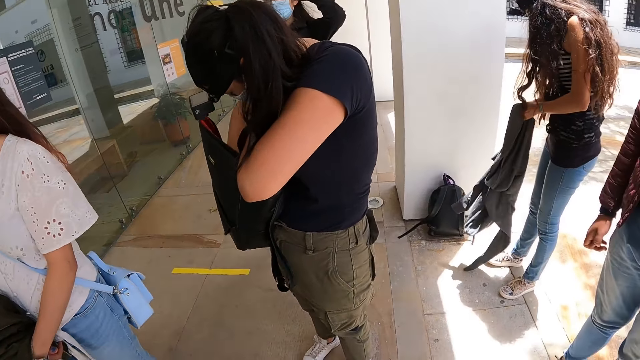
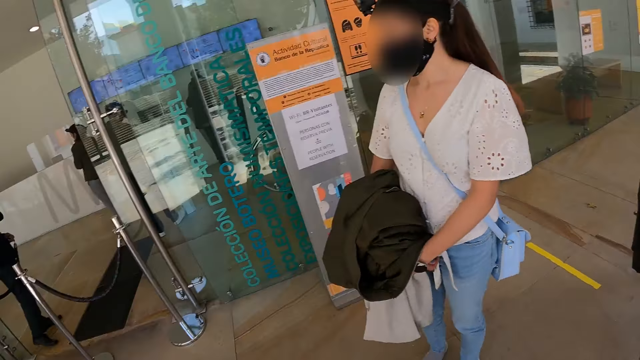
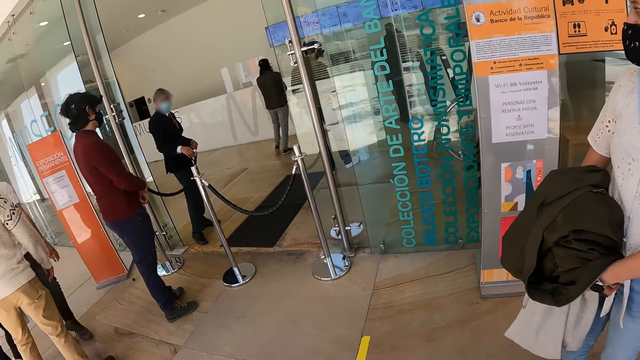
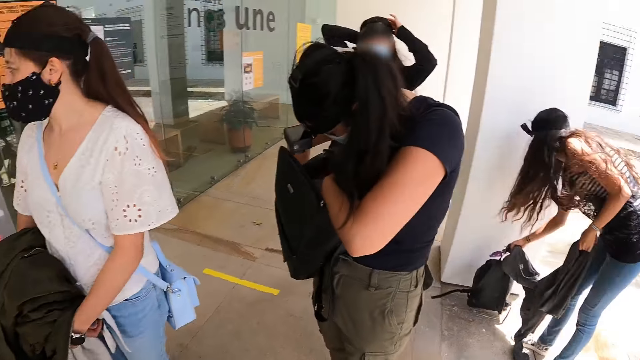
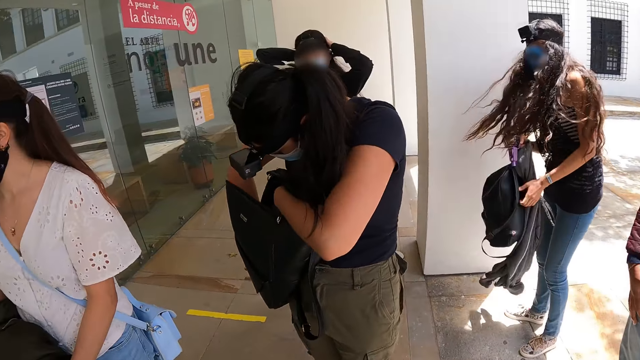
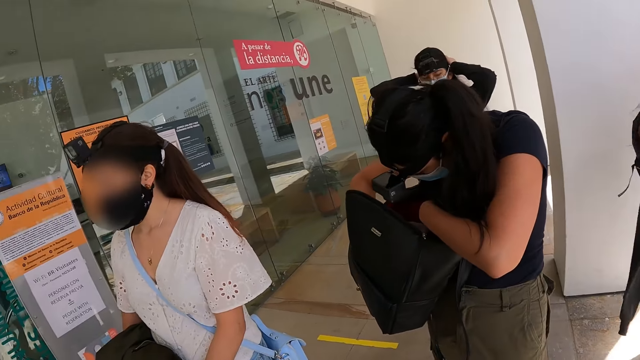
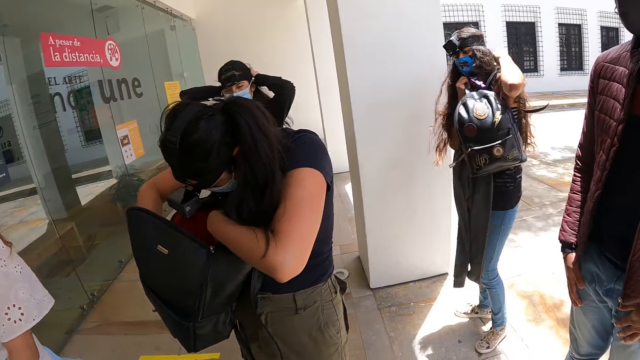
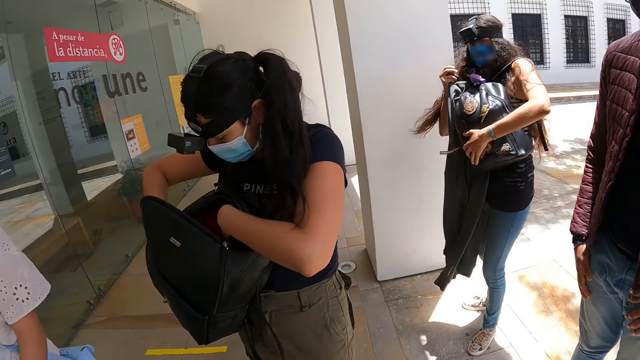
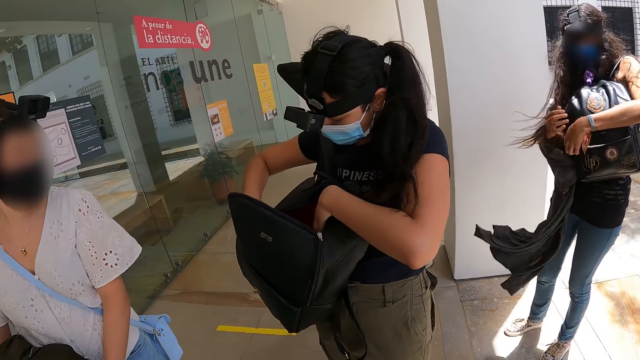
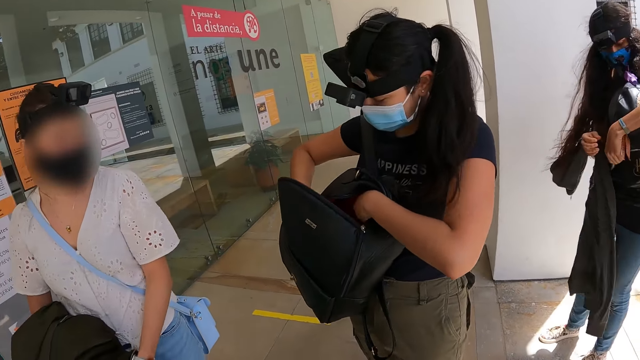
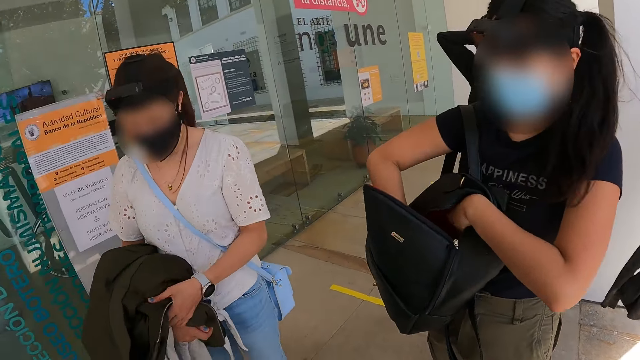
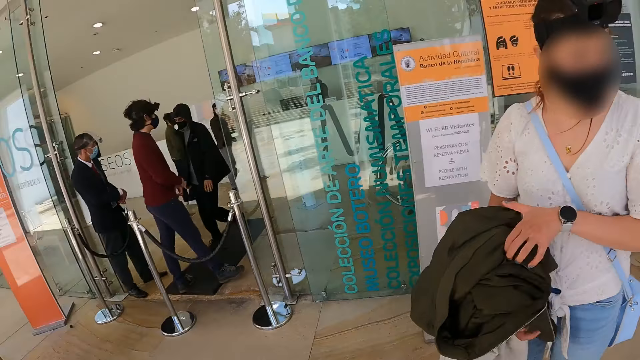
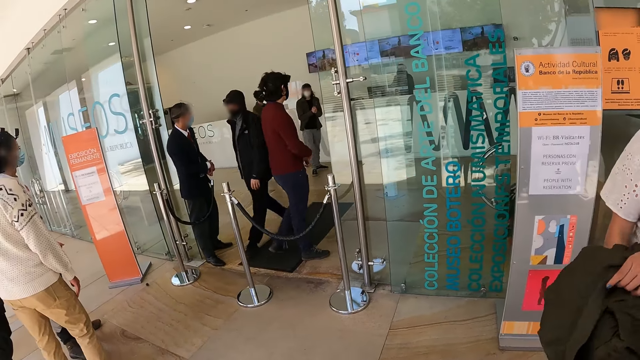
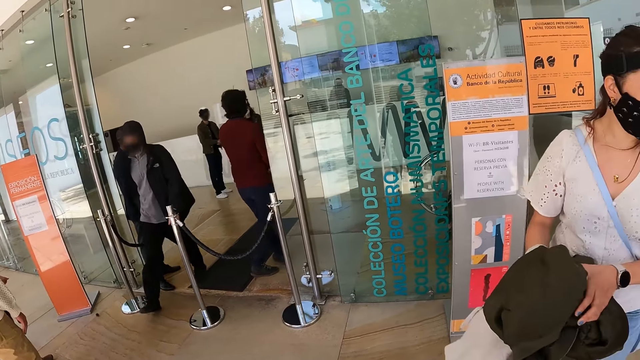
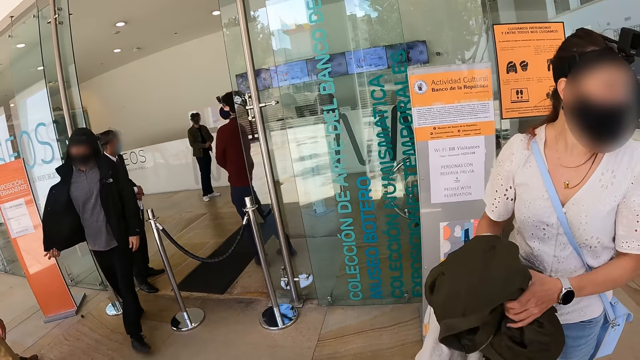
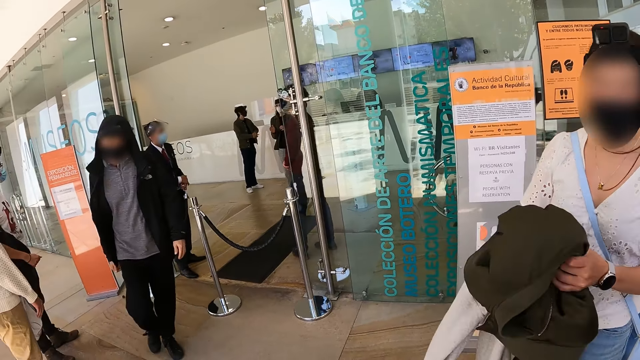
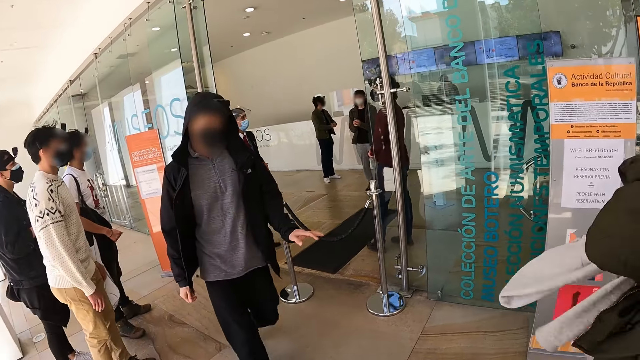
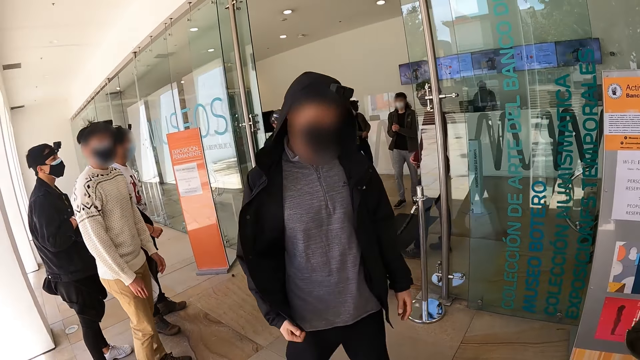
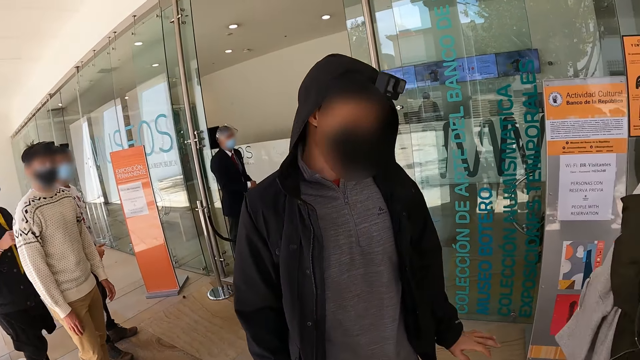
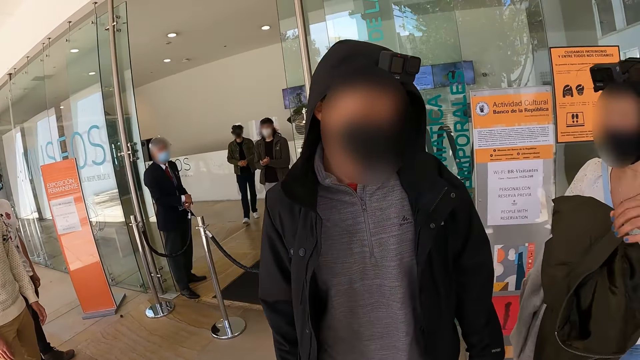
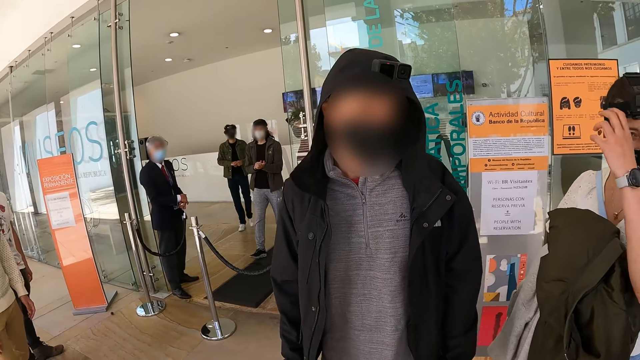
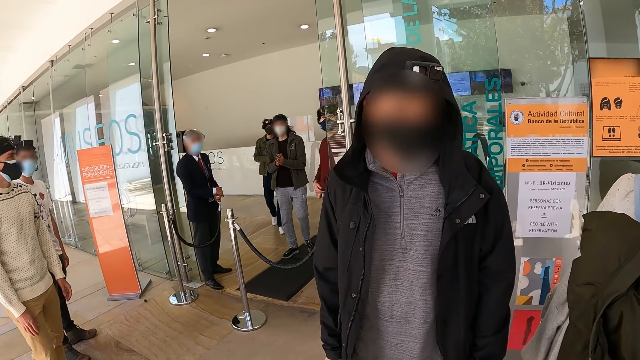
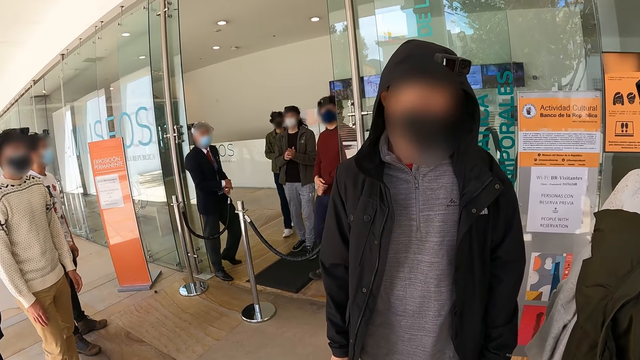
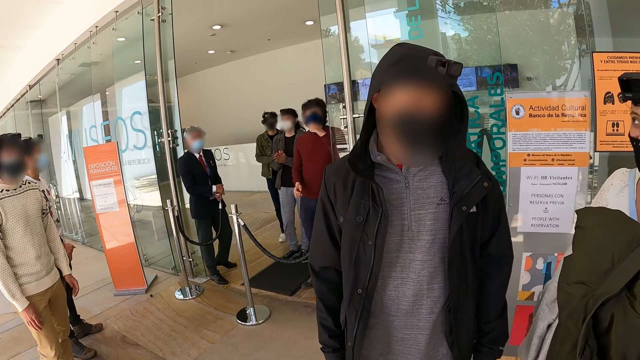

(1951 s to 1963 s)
A lady puts a bag on the shoulder. The camera wearer looks around.

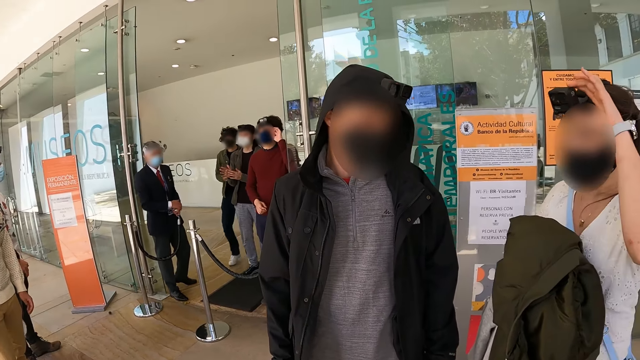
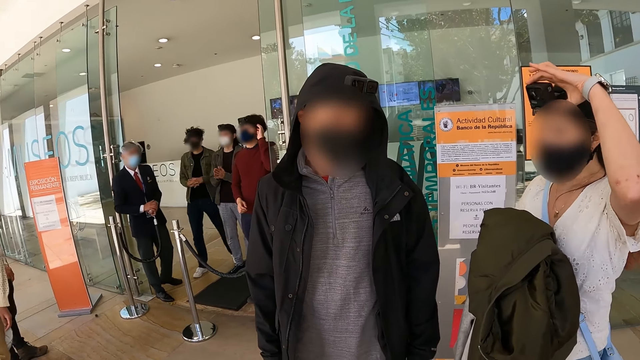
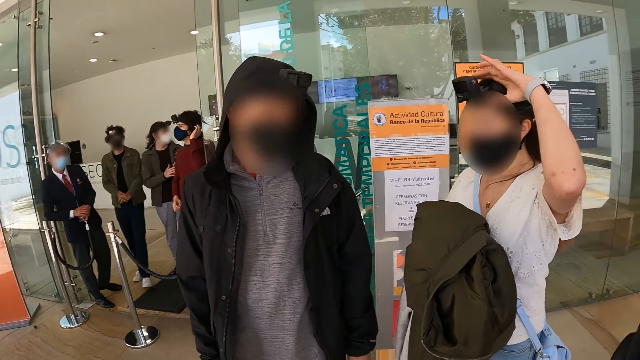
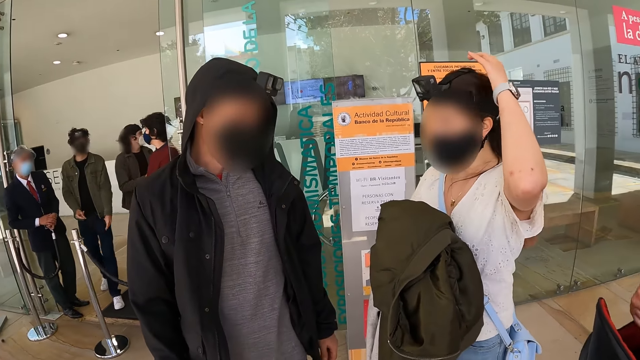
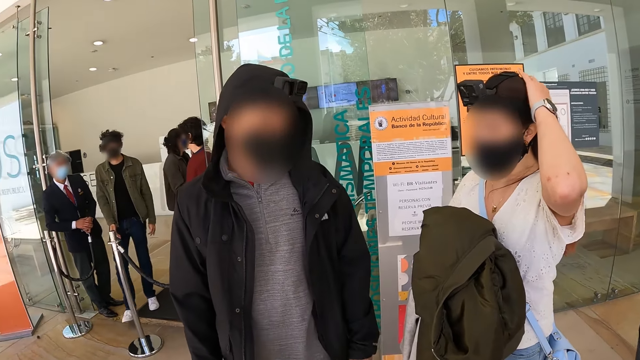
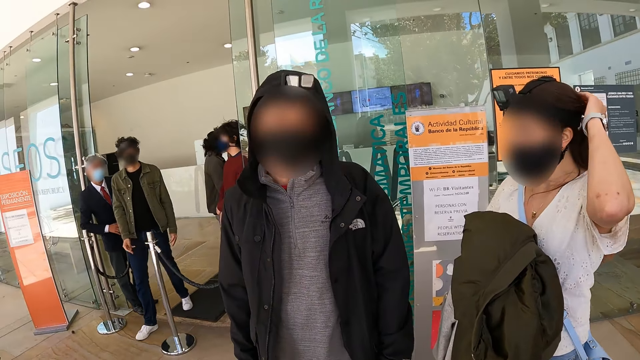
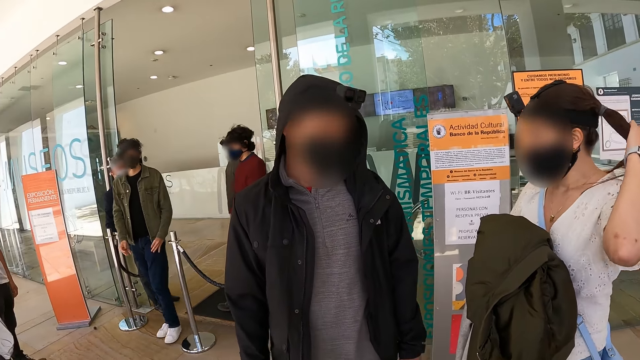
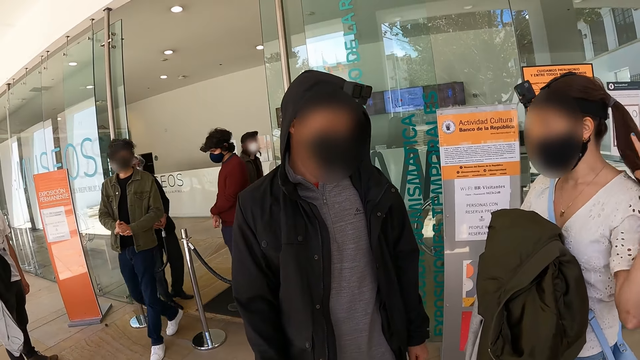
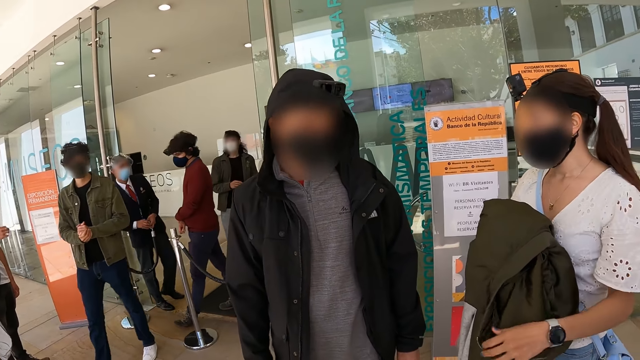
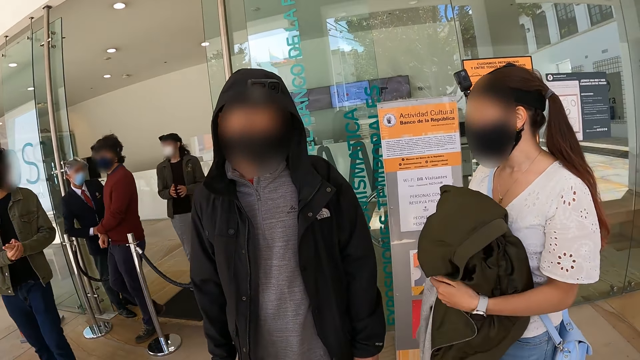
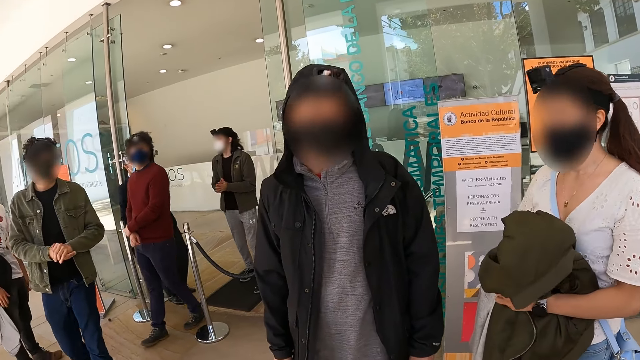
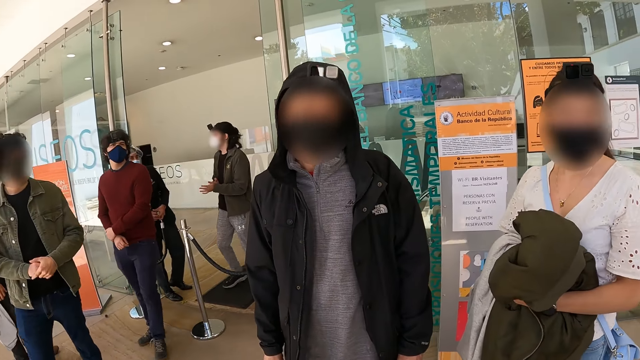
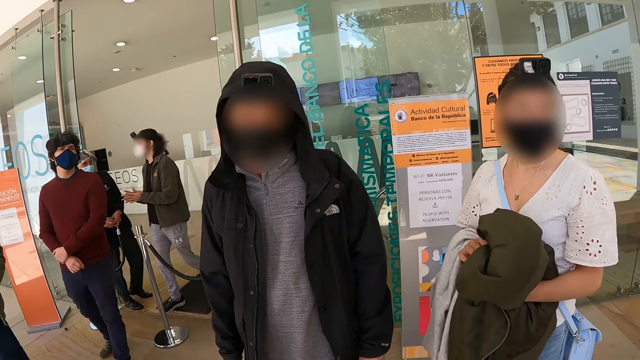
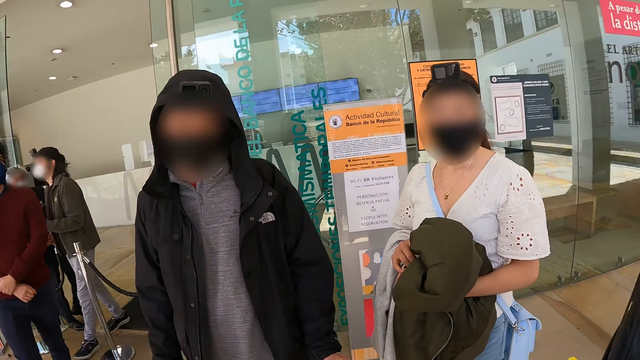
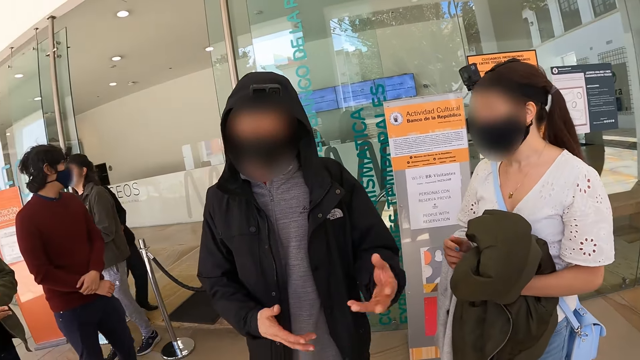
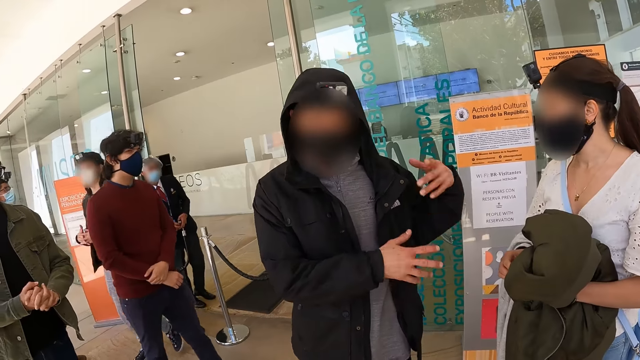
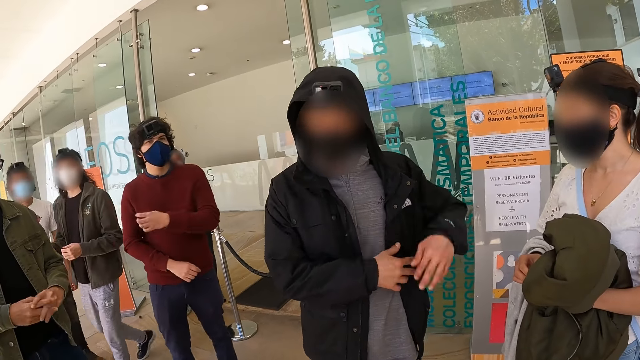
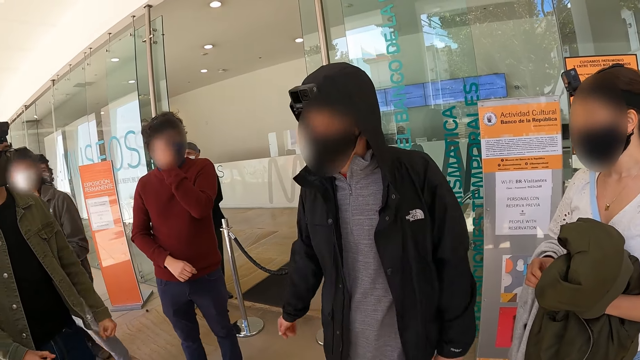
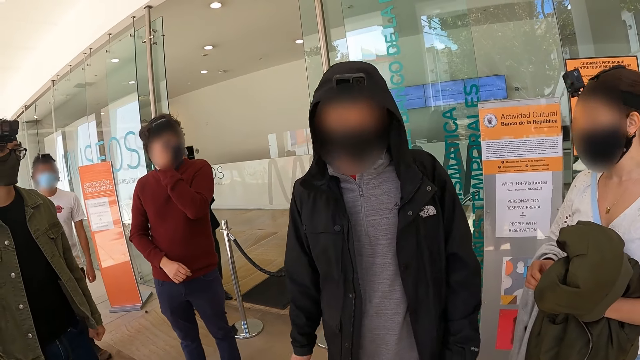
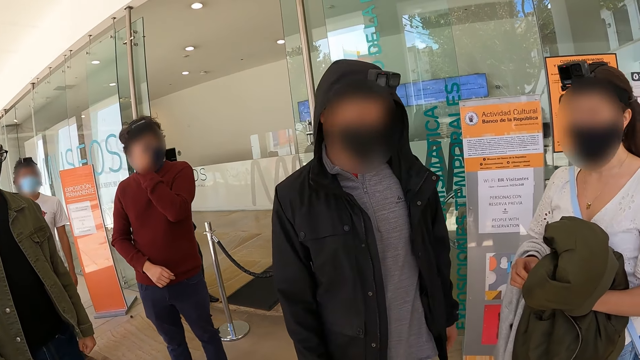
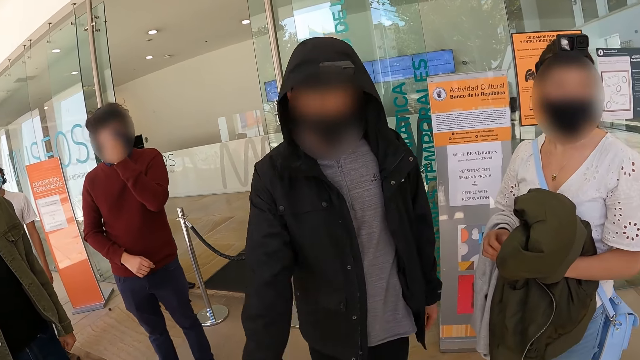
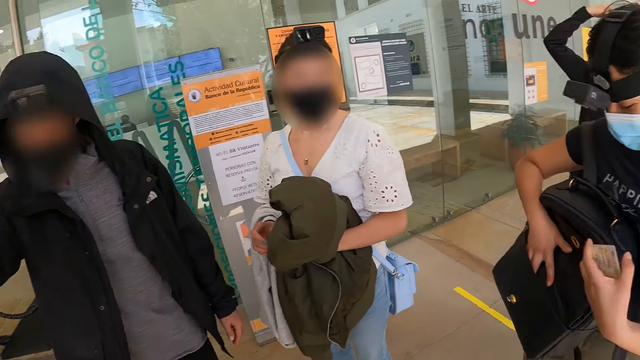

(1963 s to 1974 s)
The camera wearer interacts with a person.
